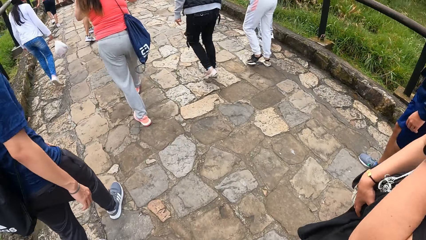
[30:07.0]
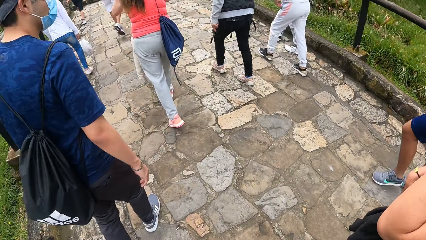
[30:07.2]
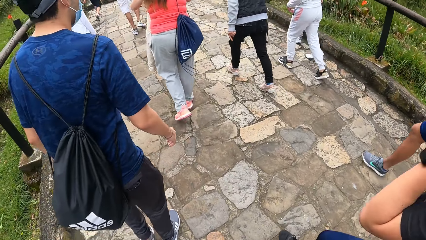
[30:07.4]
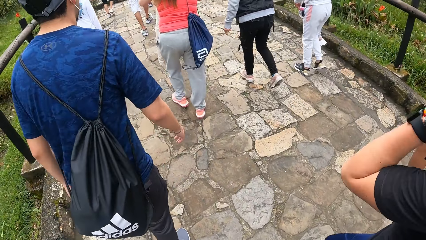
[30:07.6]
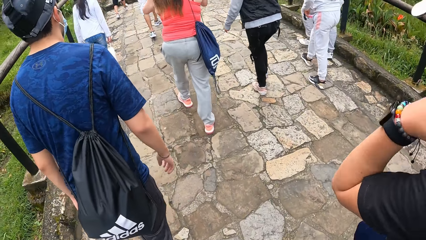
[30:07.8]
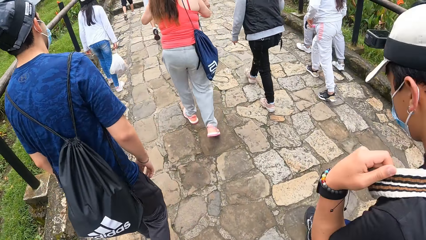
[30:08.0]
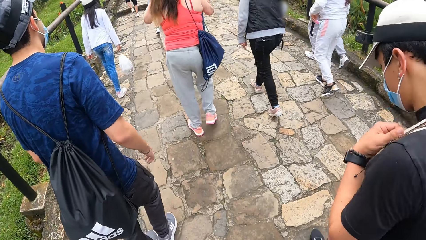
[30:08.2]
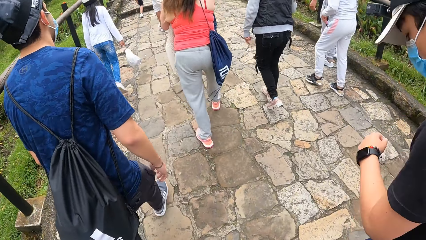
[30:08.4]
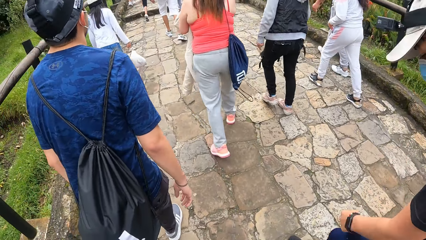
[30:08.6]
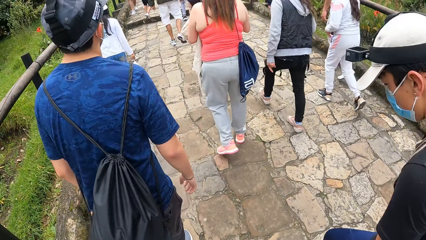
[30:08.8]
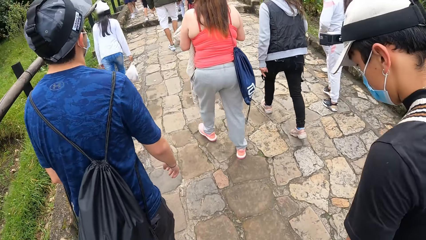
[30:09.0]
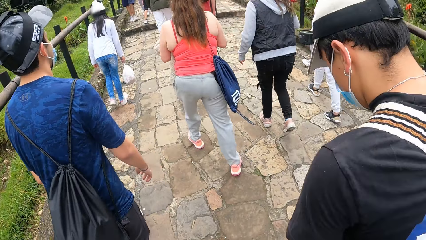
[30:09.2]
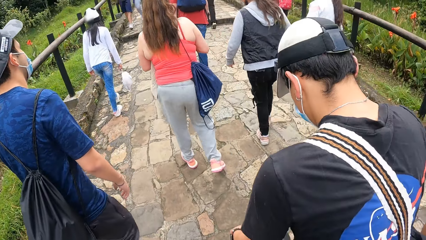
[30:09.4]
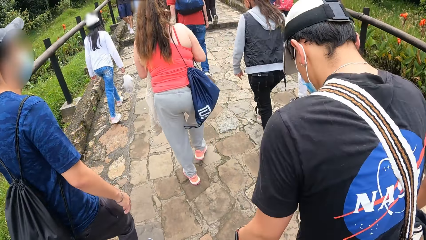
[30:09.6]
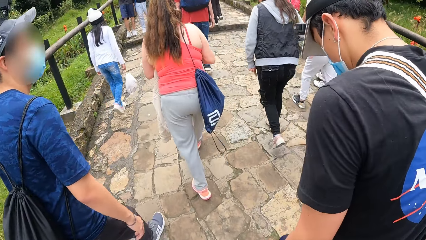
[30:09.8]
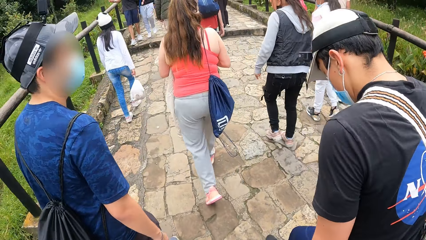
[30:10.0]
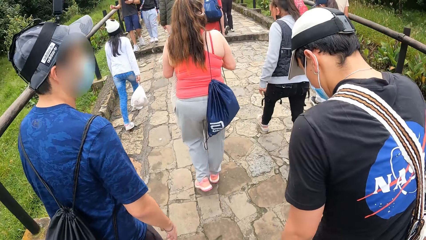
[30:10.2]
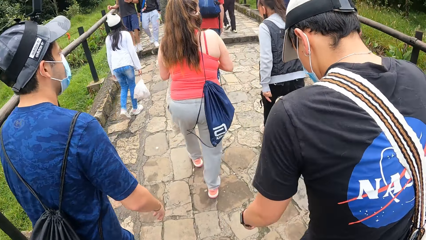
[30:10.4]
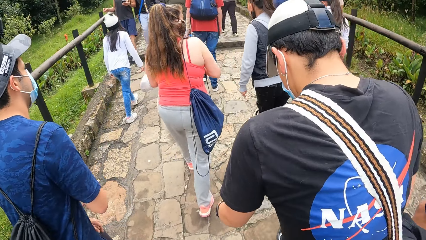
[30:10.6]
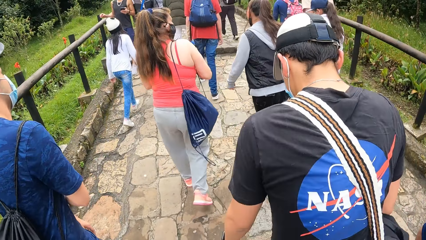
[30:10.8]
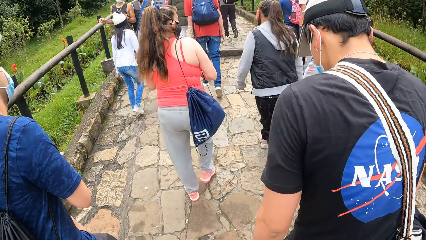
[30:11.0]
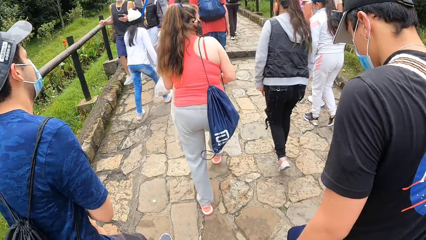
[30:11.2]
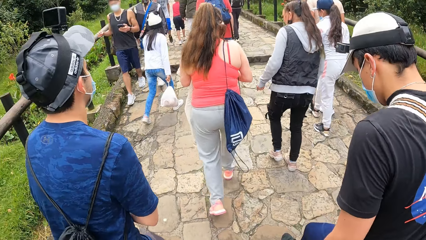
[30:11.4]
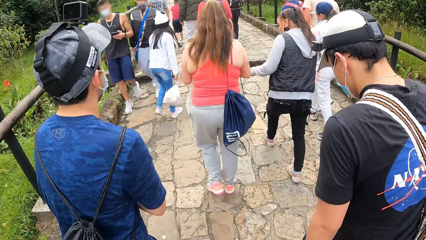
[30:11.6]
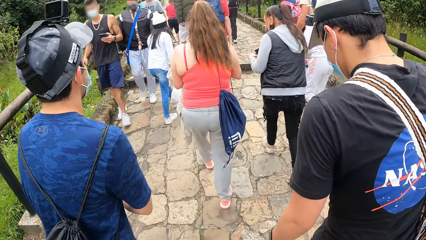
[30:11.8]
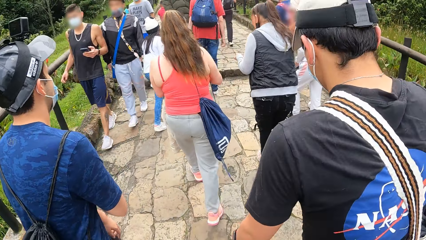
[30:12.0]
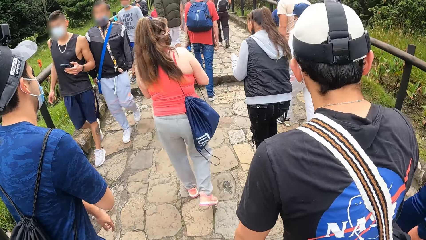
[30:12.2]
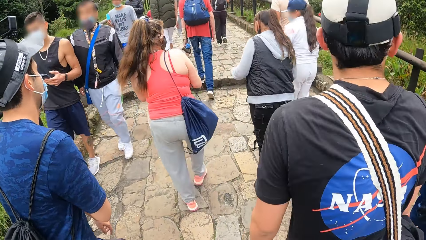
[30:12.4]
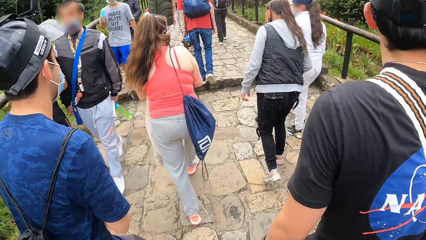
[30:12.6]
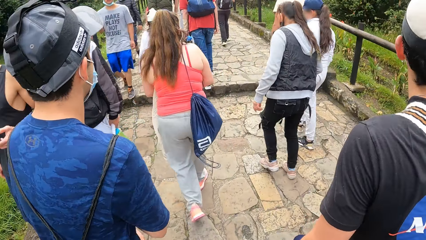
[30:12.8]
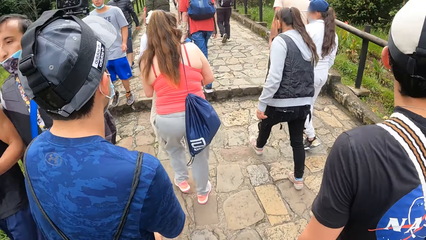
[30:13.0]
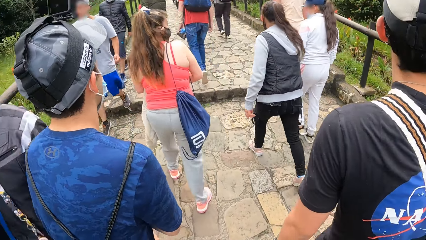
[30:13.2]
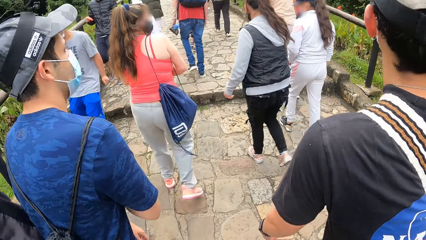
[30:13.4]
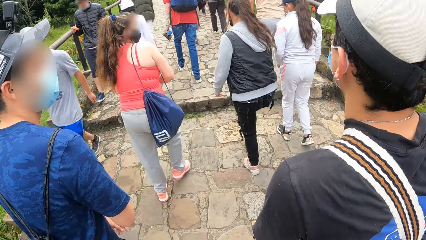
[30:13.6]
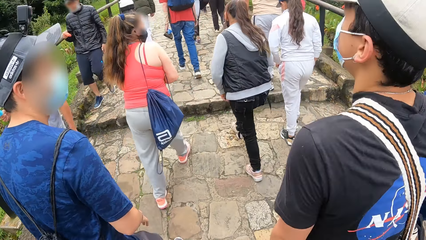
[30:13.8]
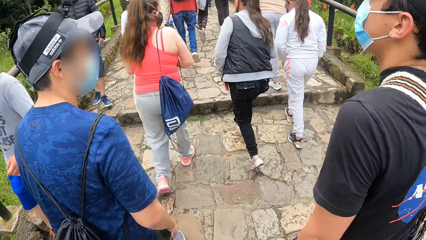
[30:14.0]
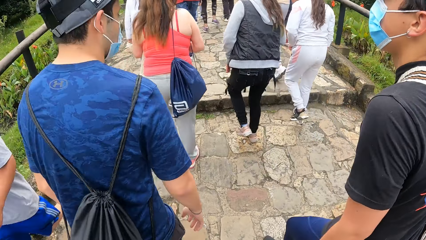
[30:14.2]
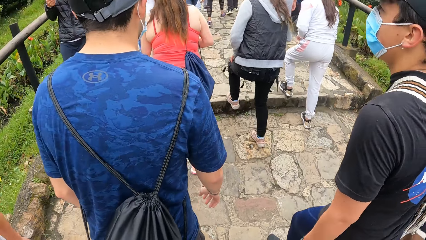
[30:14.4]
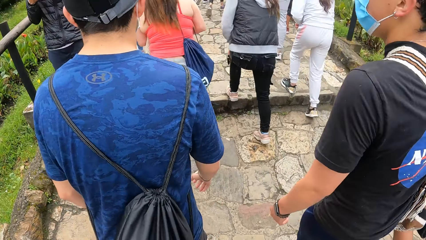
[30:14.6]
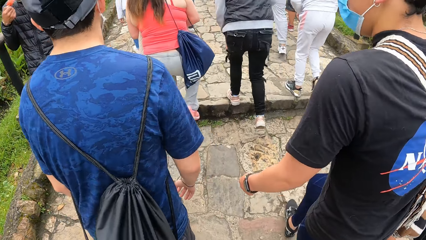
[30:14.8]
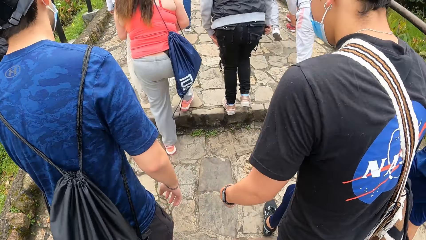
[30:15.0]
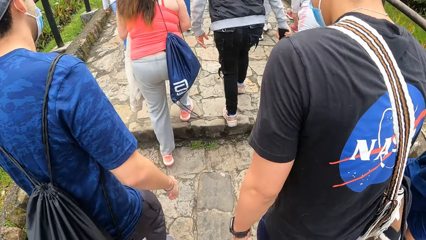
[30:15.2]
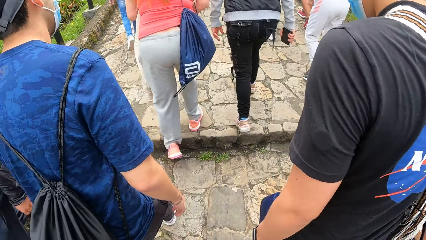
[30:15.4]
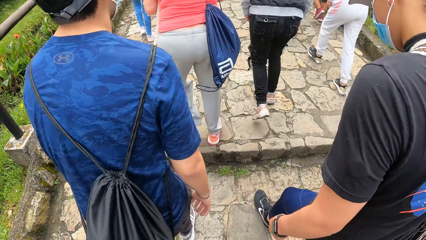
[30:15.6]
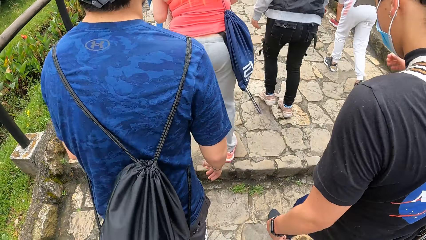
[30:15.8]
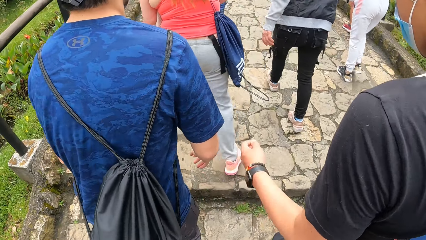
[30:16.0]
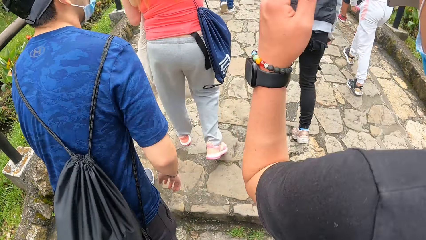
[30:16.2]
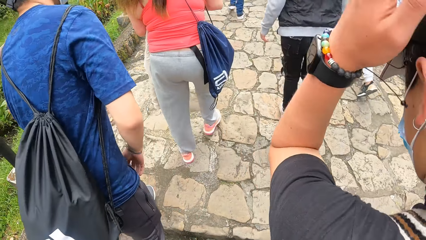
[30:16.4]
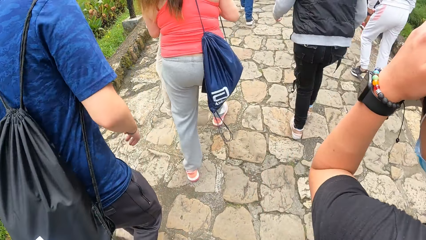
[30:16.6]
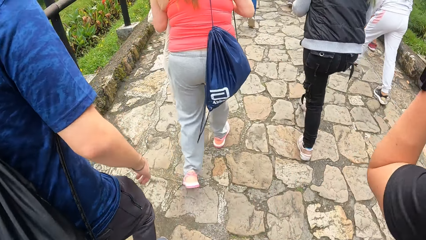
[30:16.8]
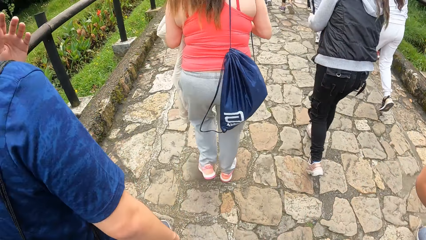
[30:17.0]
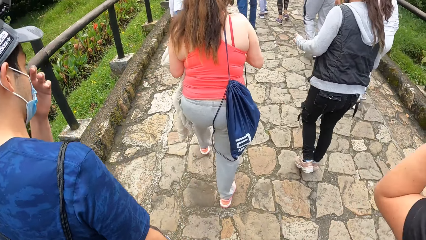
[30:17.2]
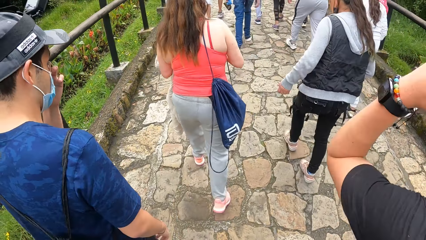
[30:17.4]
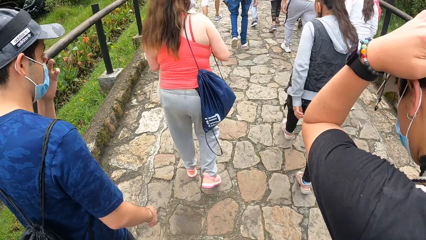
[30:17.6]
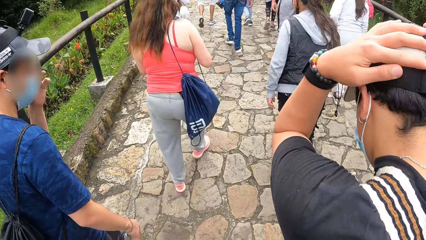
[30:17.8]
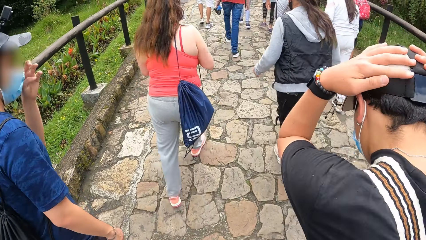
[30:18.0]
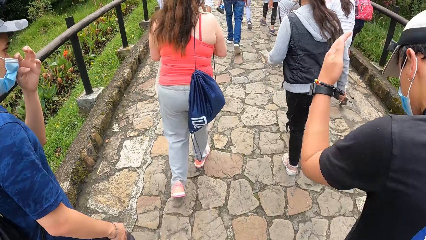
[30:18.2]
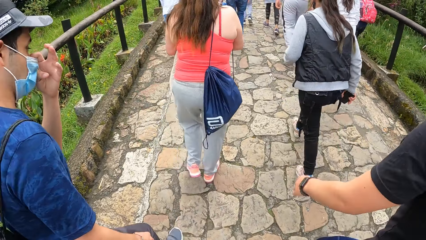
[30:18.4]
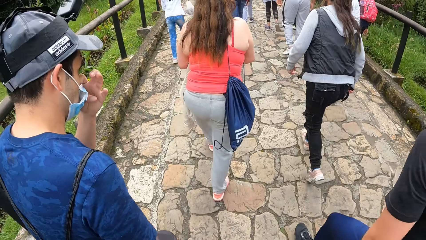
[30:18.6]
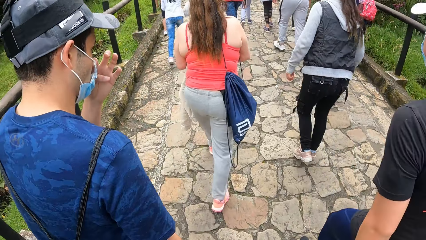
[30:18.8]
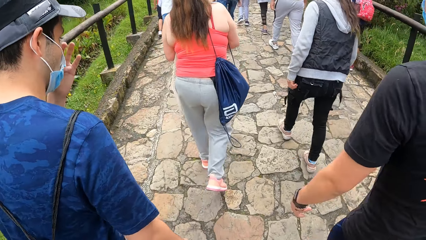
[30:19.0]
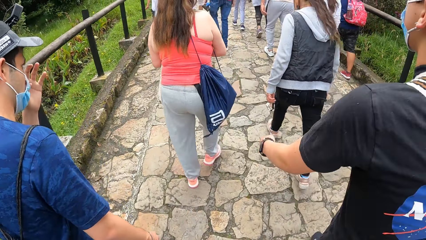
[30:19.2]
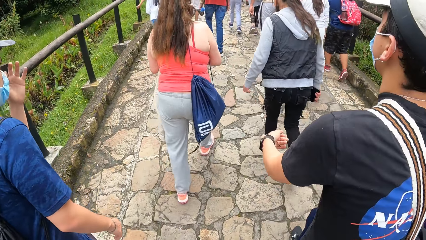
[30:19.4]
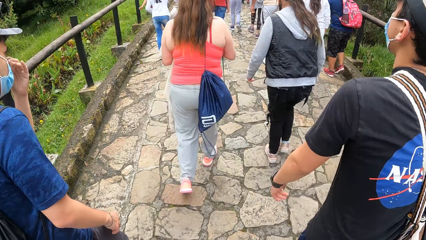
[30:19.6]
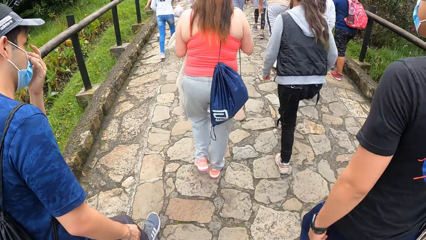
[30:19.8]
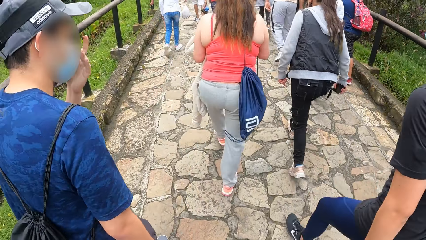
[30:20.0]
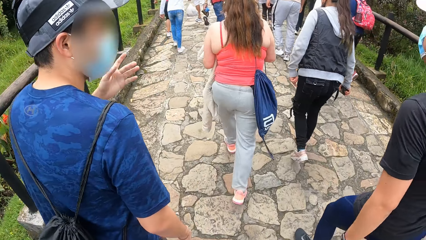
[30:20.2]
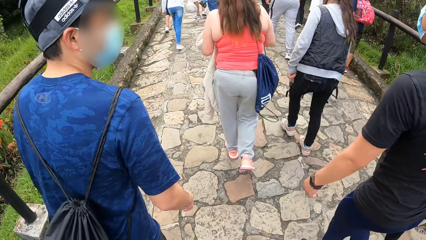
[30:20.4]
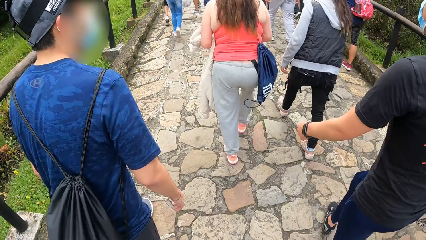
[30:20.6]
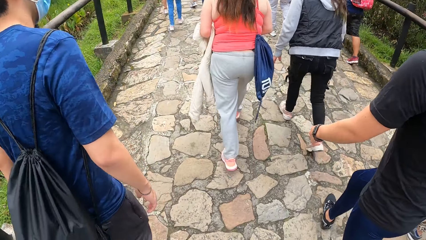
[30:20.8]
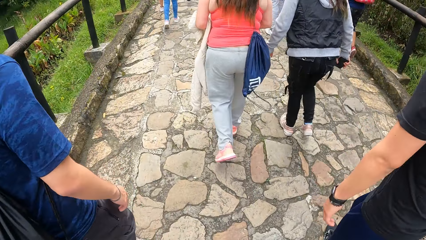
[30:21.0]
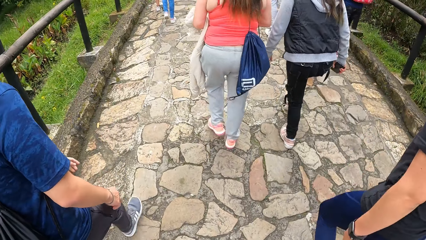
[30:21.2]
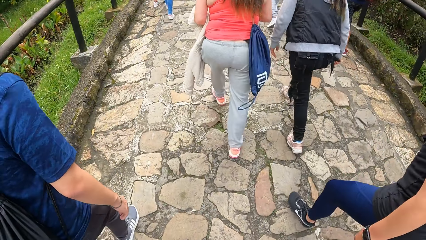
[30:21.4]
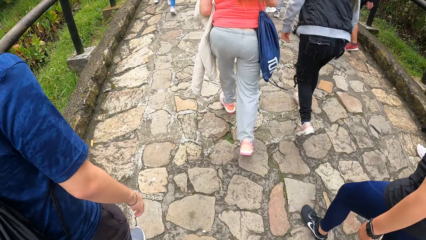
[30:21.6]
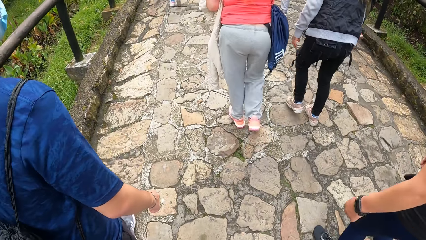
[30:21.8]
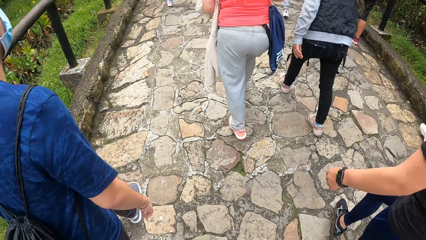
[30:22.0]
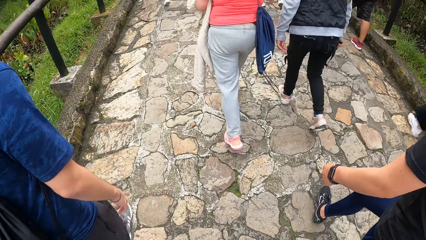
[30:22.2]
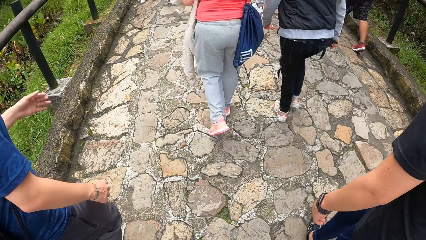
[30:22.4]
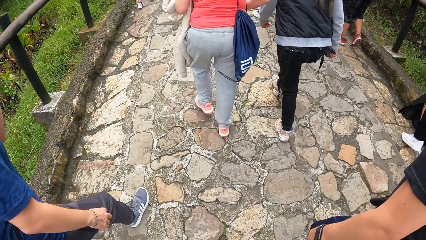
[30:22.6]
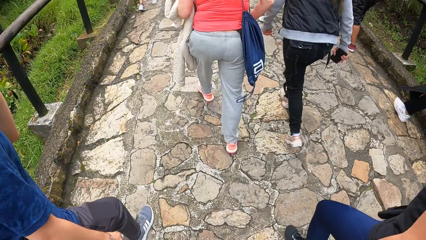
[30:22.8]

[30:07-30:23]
The man places both hands on his head. Another man scratches his face with his right hand. The other man scratches his nose with his right hand.
